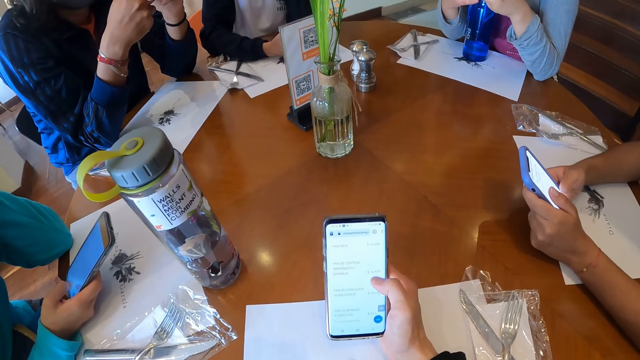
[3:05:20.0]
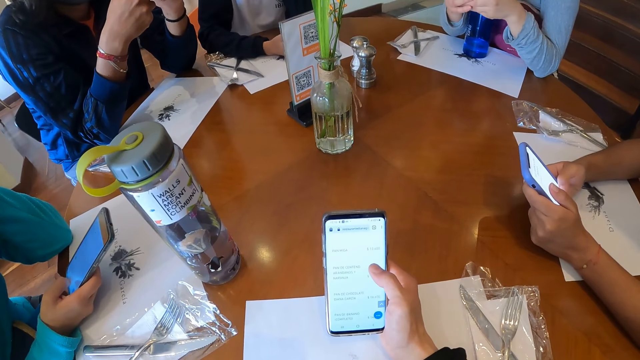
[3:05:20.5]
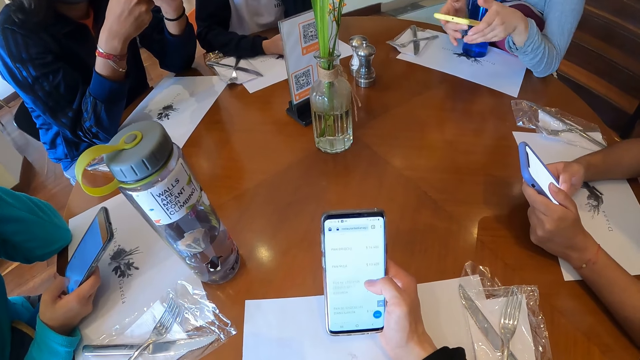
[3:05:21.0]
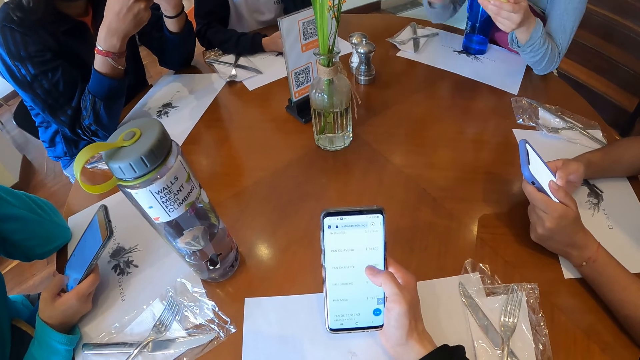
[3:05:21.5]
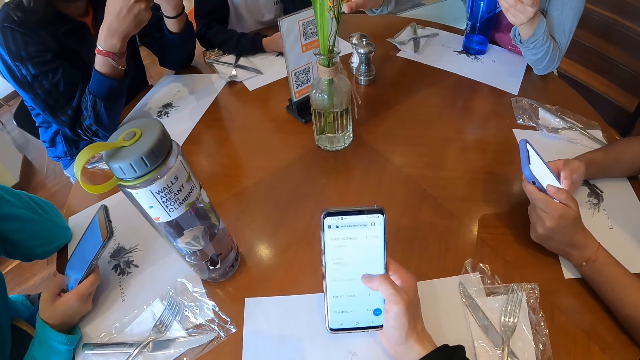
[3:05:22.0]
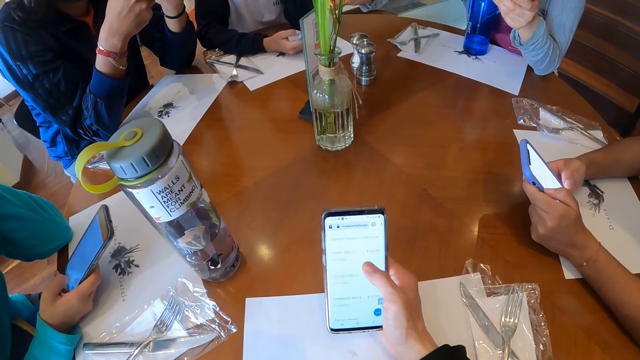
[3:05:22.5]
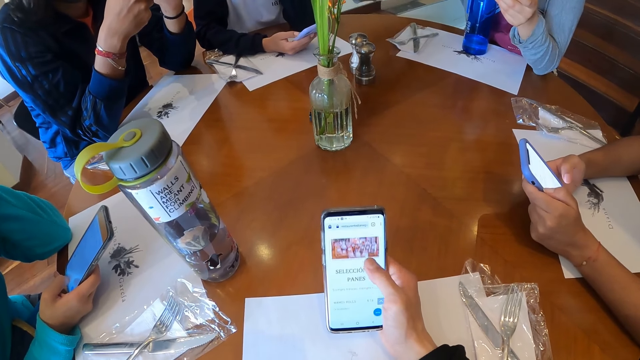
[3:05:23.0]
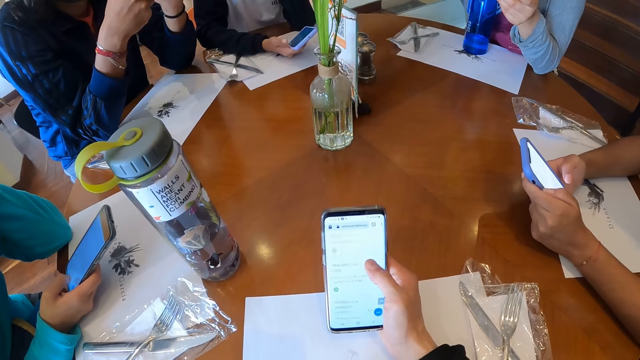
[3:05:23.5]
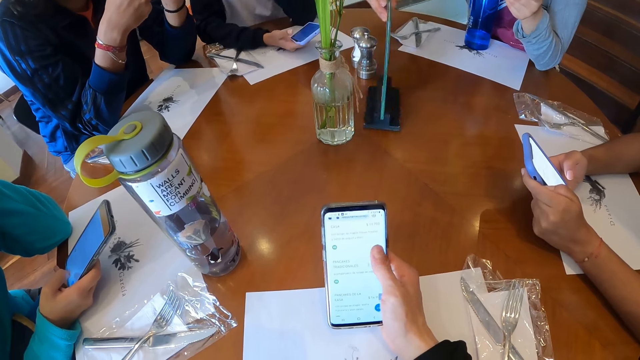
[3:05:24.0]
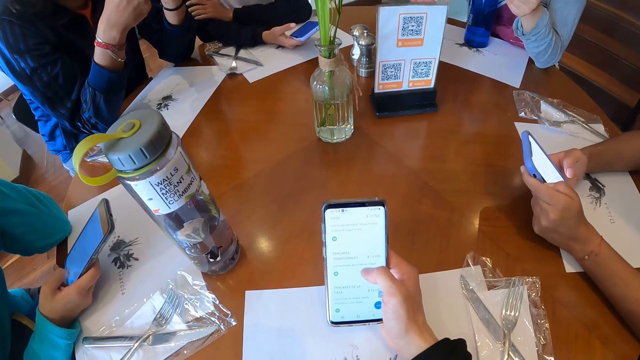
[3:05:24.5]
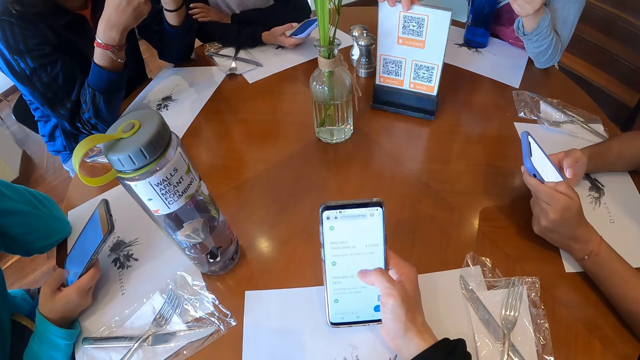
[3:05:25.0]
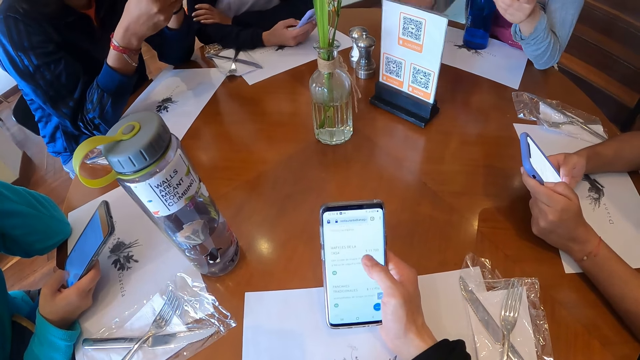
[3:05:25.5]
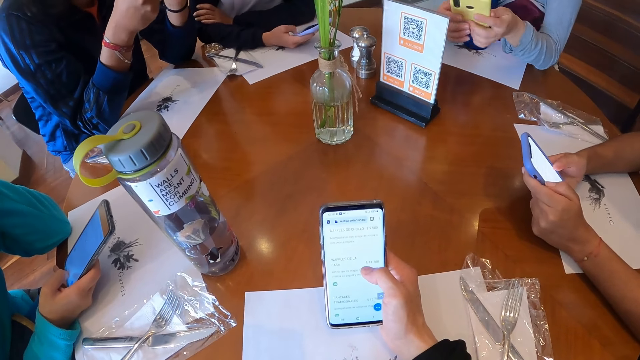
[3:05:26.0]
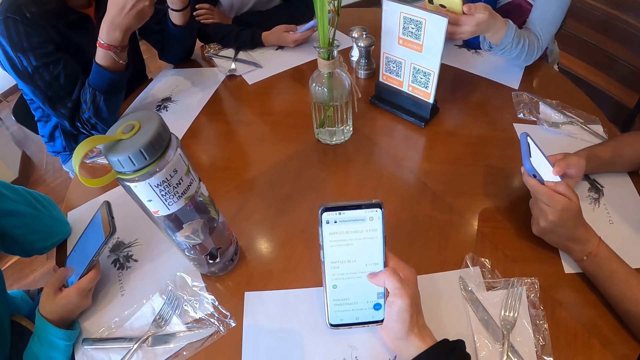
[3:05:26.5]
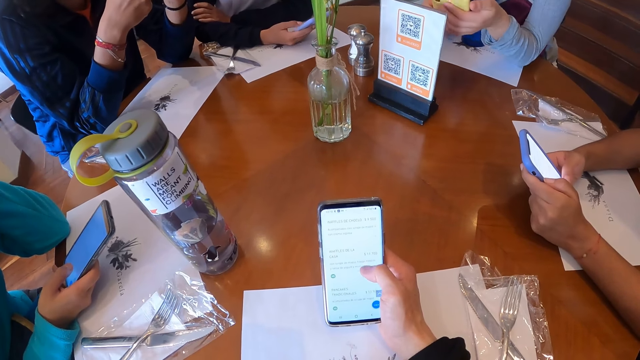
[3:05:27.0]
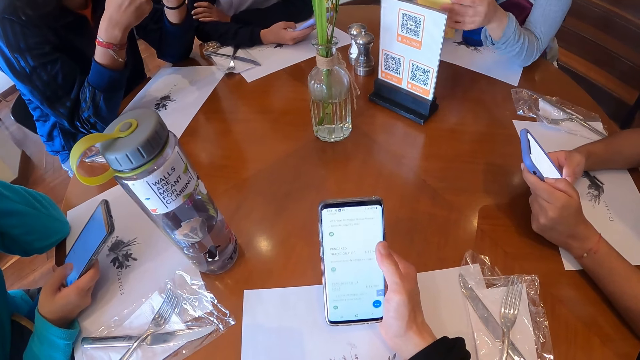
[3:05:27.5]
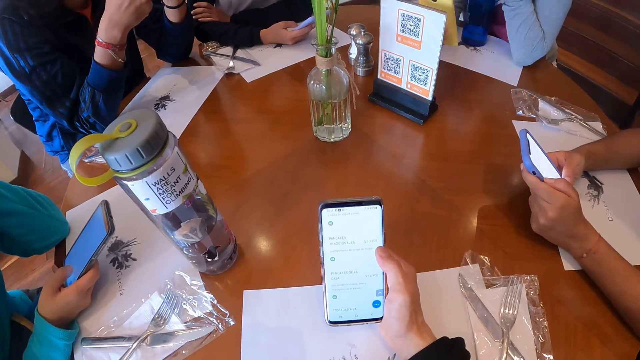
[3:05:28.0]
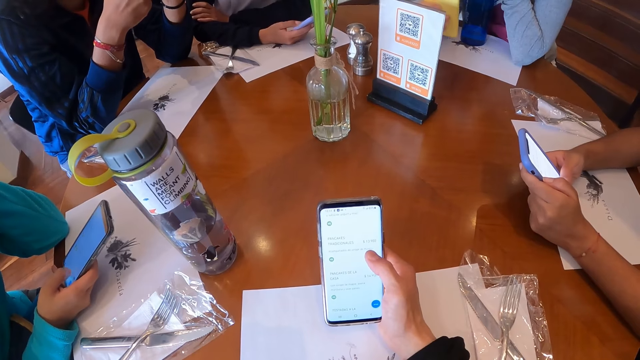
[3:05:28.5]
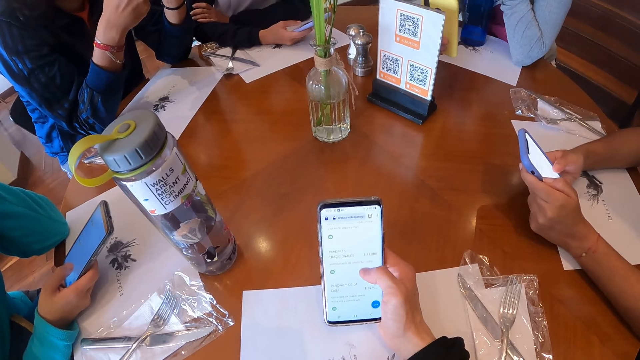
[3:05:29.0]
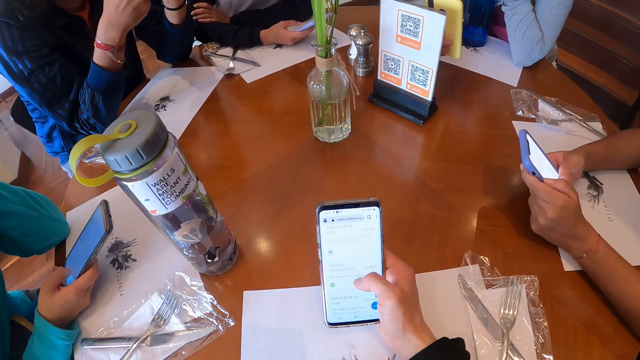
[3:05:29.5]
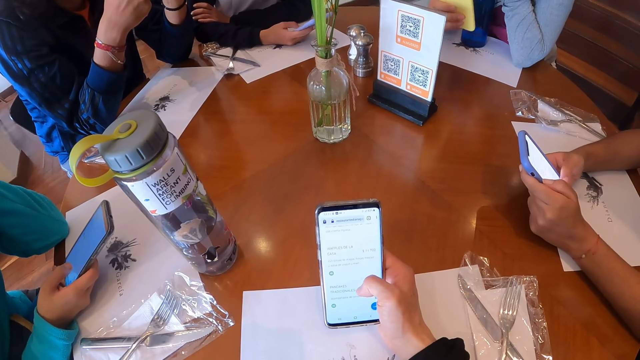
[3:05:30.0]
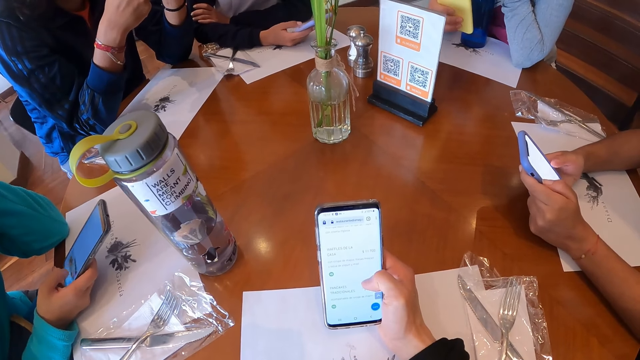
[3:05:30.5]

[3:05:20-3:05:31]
A woman moves the menu QR code frame on the table with her left hand. A lady scrolls the phone. The camera wearer scrolls the phone. Another woman places the phone before the menu QR code frame with her right hand.

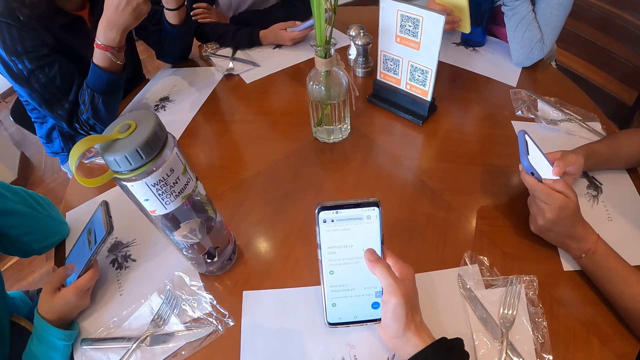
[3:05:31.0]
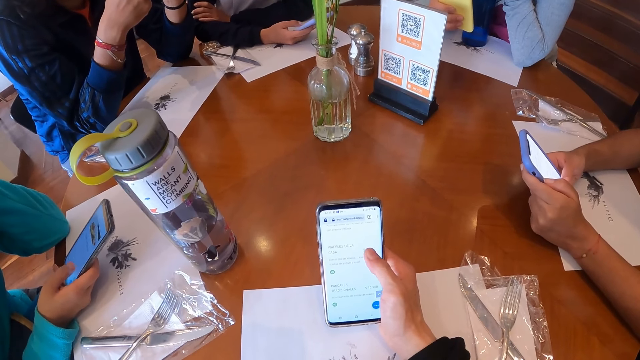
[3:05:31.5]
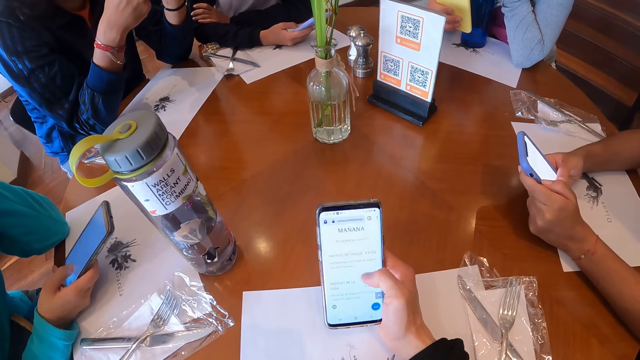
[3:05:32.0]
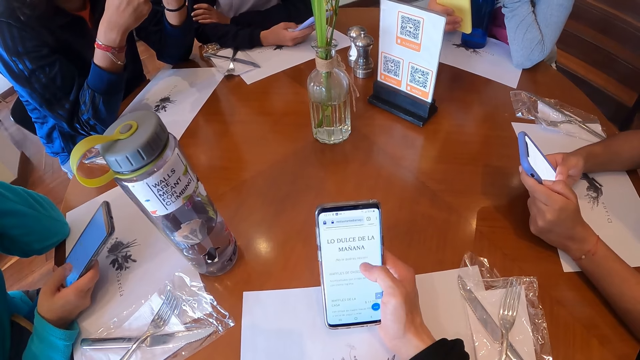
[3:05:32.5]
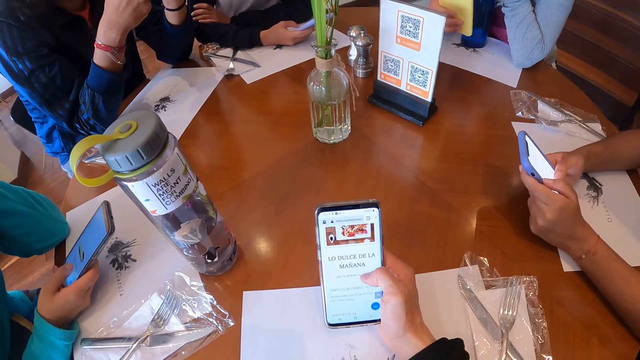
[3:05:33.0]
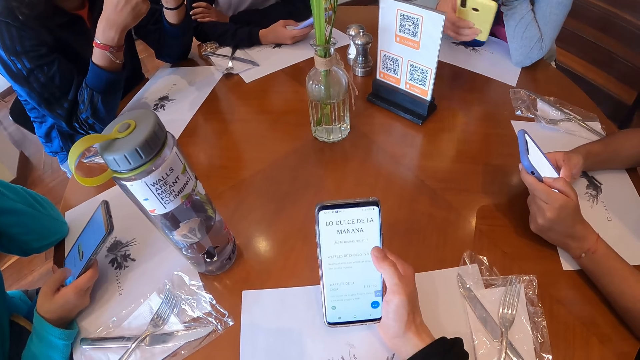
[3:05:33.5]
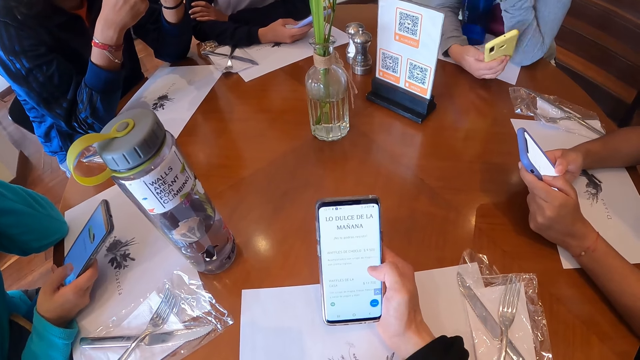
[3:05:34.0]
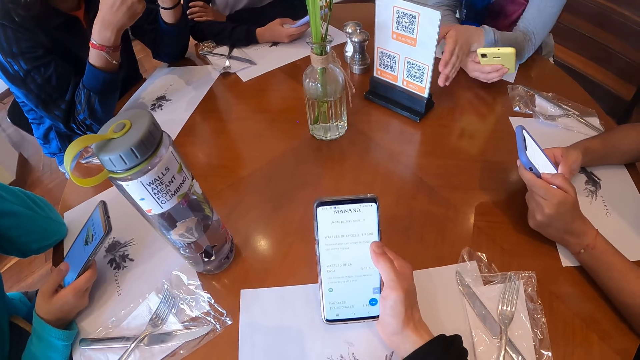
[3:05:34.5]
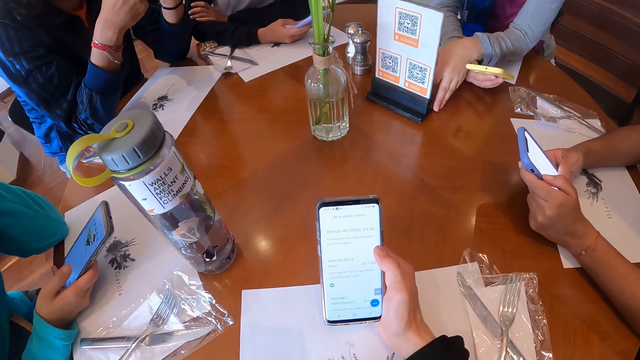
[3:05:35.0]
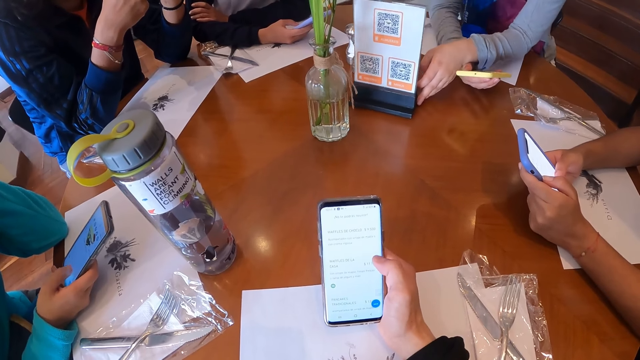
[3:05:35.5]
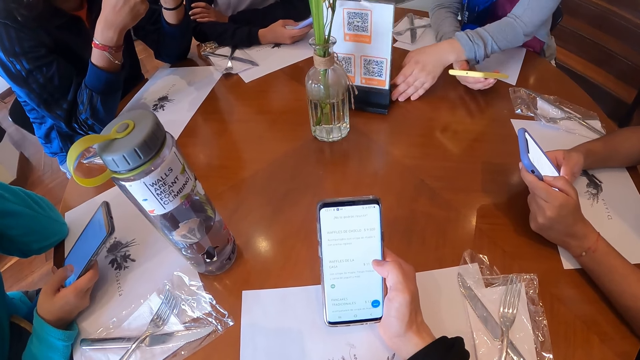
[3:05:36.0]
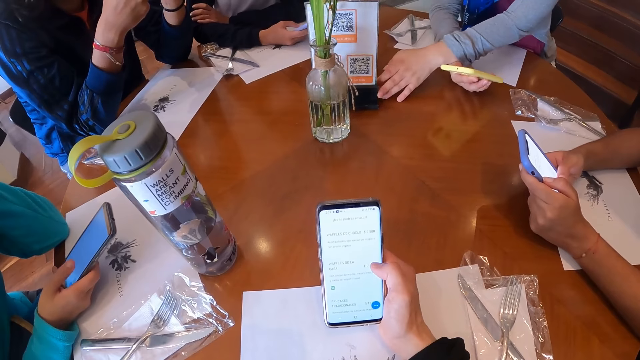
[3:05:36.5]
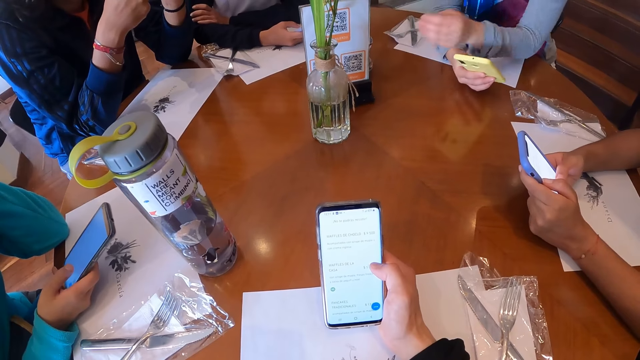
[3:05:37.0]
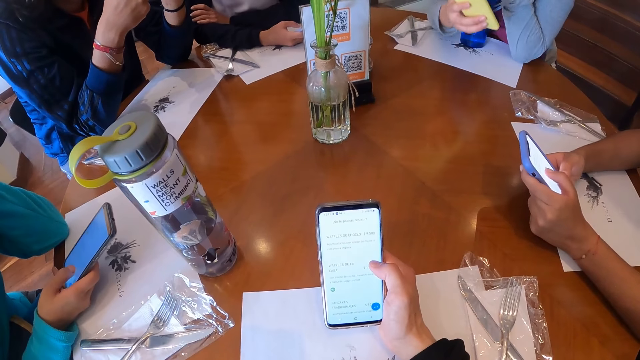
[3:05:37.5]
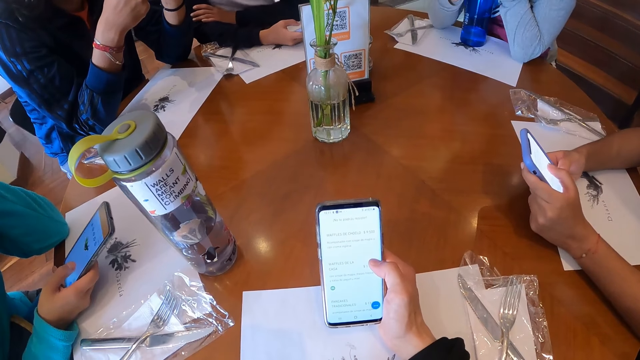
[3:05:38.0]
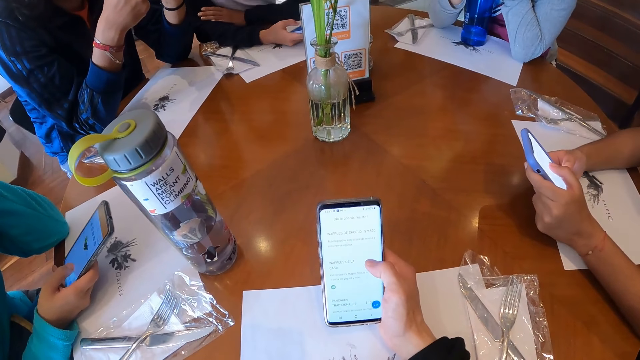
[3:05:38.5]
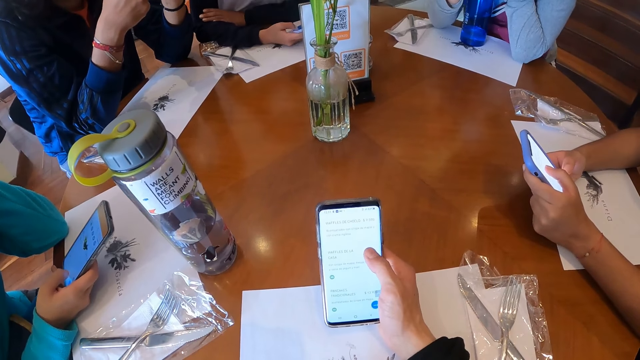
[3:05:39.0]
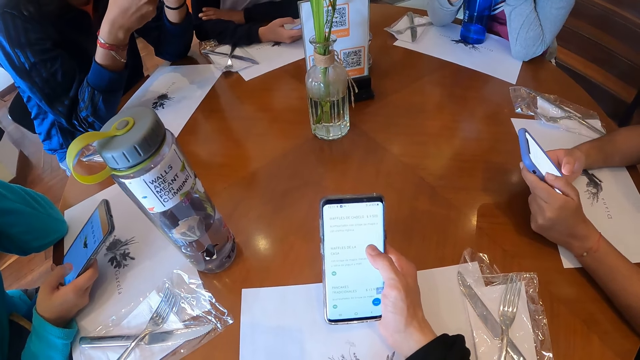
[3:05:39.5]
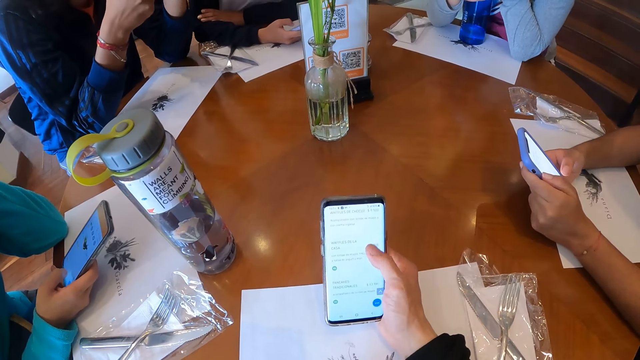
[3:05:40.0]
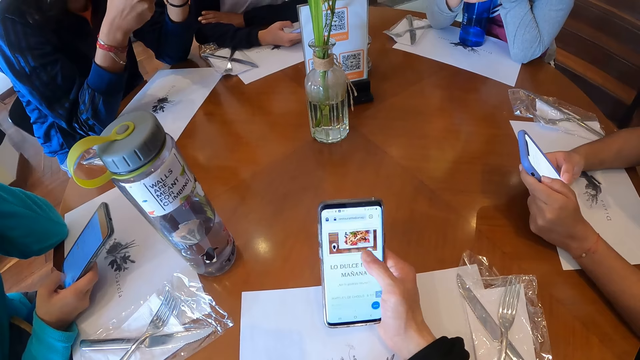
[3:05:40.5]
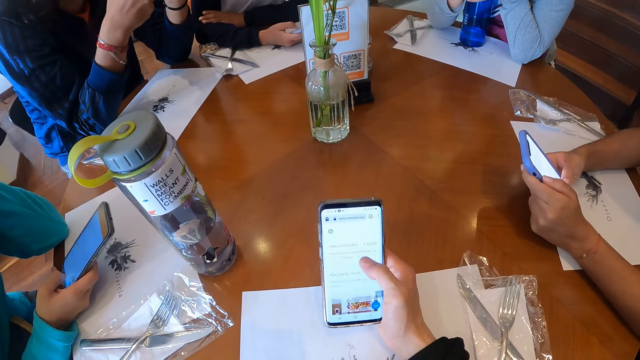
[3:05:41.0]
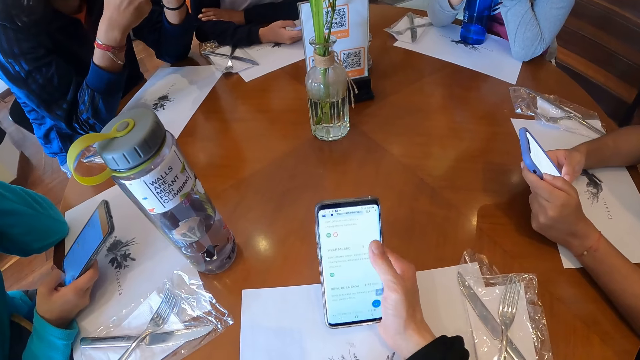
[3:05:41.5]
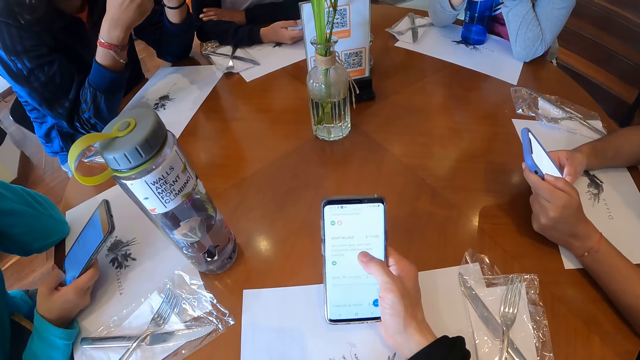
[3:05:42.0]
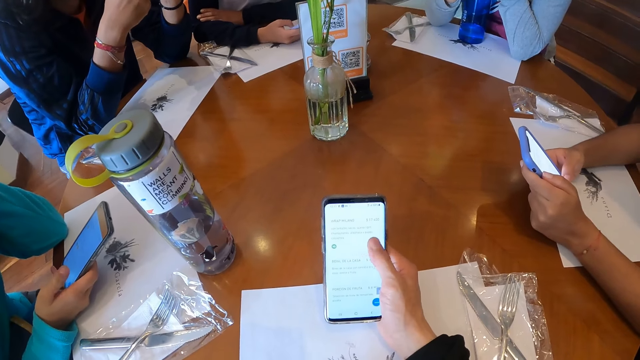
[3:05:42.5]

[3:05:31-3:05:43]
The woman places her hand on the table. She moves the menu QR code frame on the table with her left hand. She raises the phone from the table with her right hand. The camera wearer scrolls the phone.
